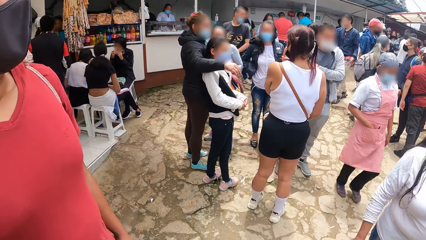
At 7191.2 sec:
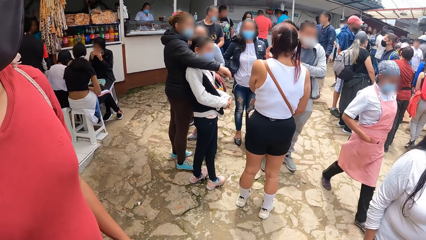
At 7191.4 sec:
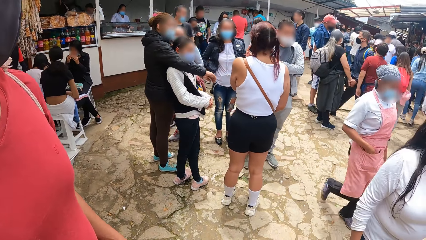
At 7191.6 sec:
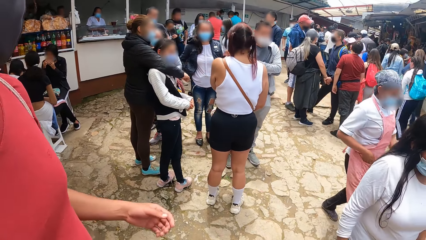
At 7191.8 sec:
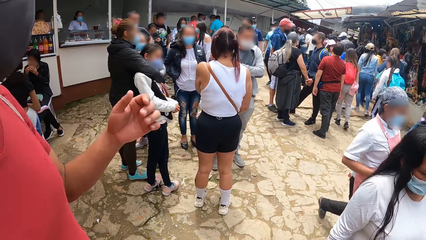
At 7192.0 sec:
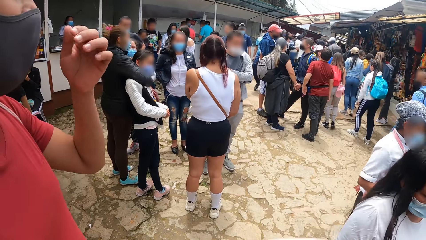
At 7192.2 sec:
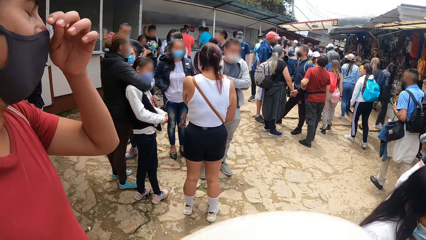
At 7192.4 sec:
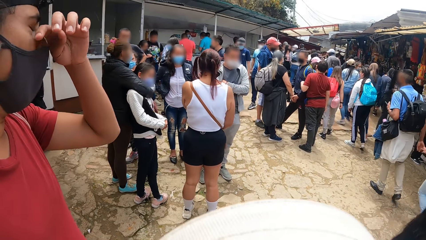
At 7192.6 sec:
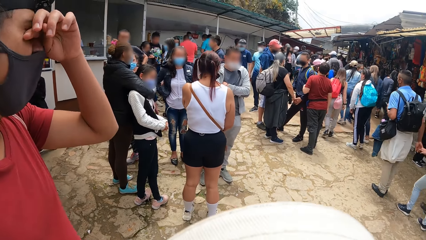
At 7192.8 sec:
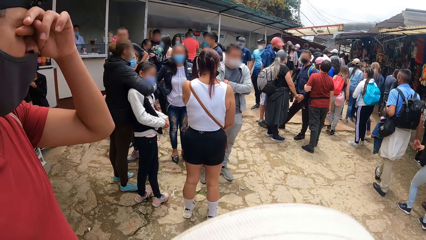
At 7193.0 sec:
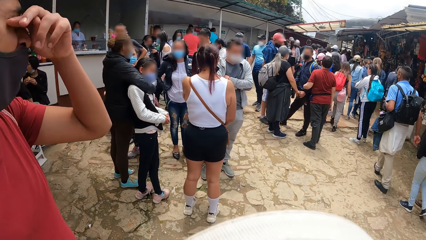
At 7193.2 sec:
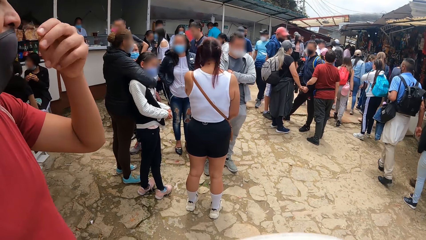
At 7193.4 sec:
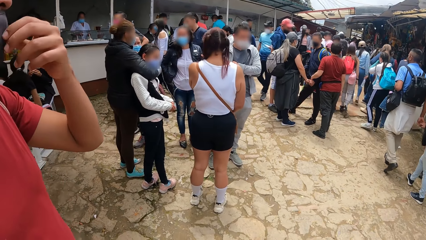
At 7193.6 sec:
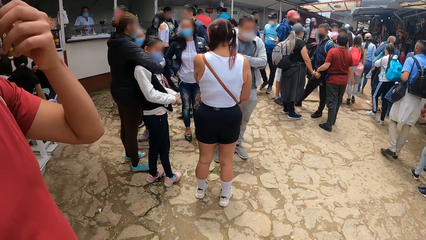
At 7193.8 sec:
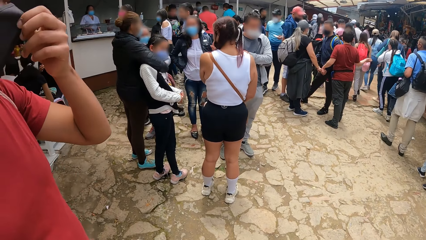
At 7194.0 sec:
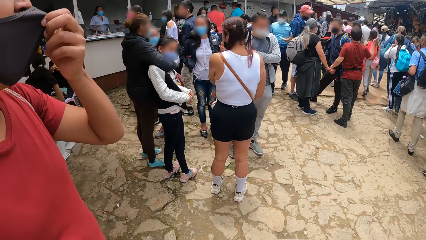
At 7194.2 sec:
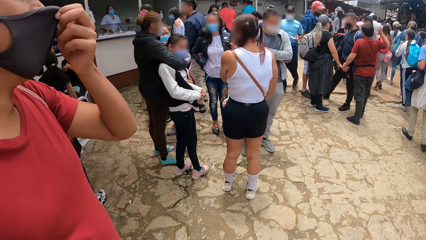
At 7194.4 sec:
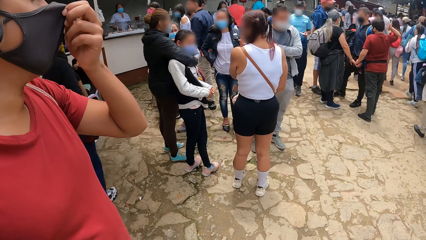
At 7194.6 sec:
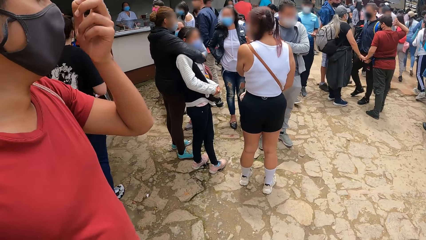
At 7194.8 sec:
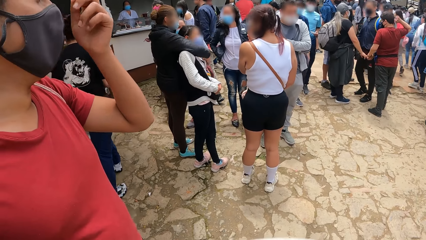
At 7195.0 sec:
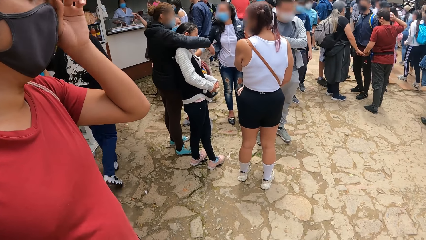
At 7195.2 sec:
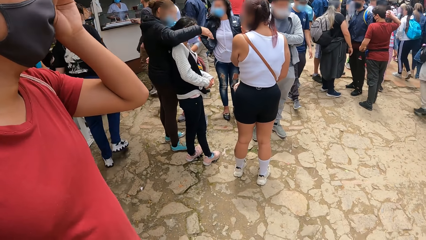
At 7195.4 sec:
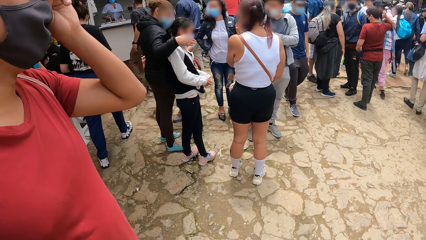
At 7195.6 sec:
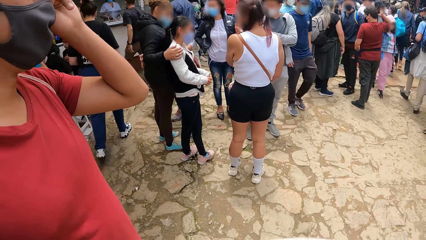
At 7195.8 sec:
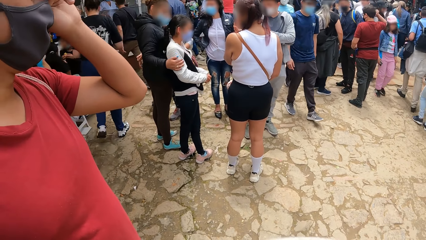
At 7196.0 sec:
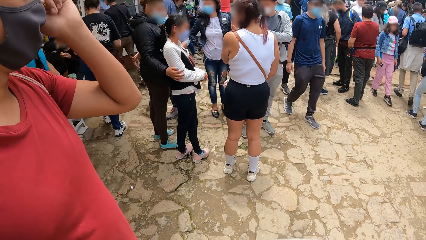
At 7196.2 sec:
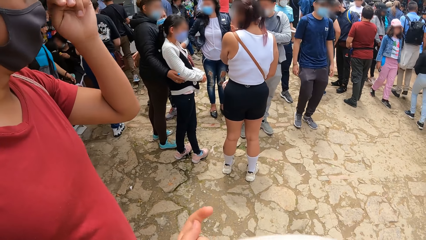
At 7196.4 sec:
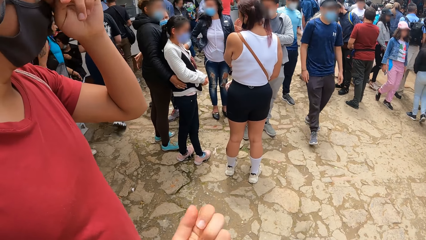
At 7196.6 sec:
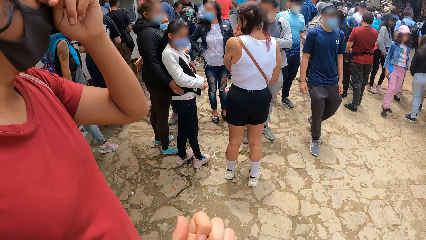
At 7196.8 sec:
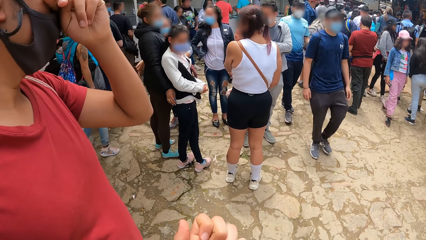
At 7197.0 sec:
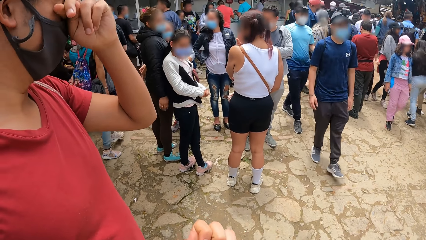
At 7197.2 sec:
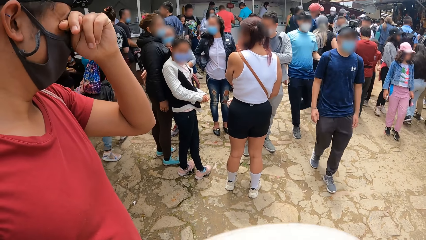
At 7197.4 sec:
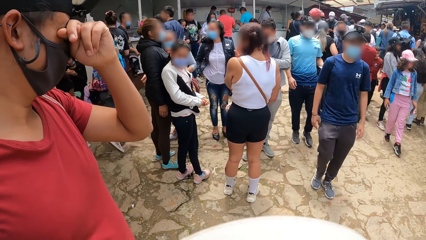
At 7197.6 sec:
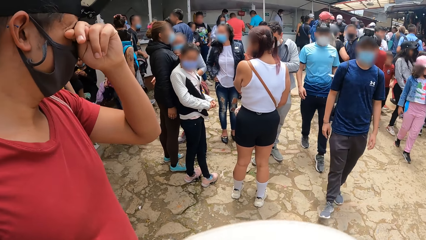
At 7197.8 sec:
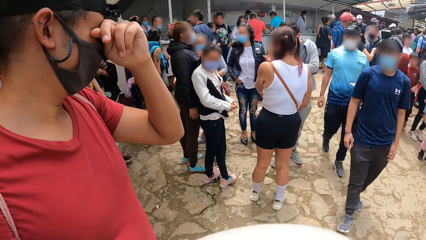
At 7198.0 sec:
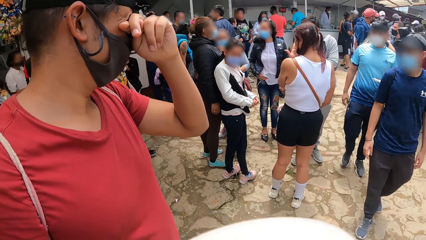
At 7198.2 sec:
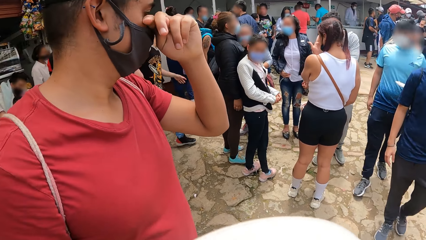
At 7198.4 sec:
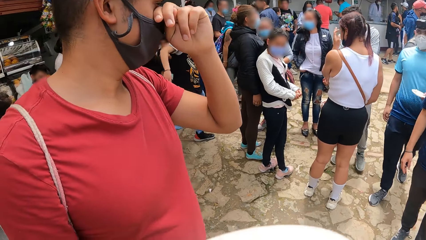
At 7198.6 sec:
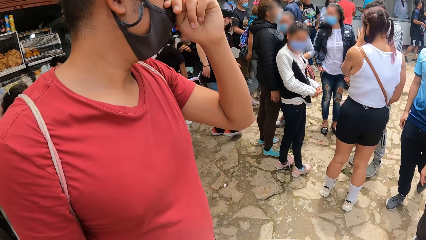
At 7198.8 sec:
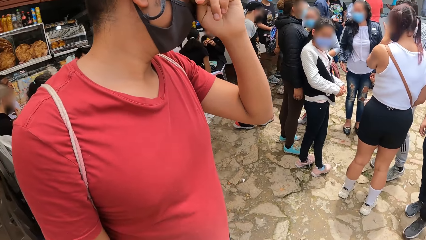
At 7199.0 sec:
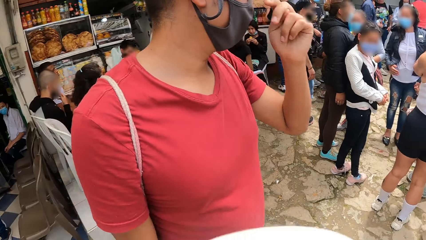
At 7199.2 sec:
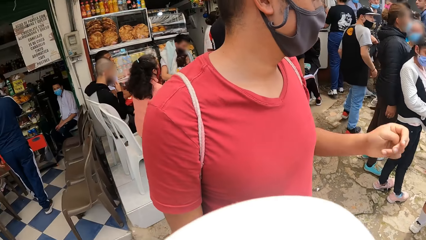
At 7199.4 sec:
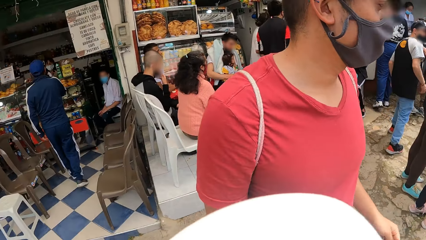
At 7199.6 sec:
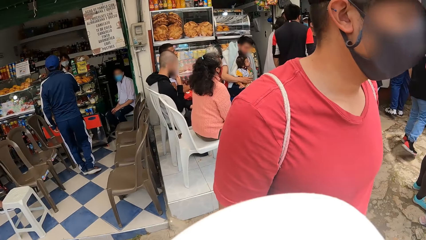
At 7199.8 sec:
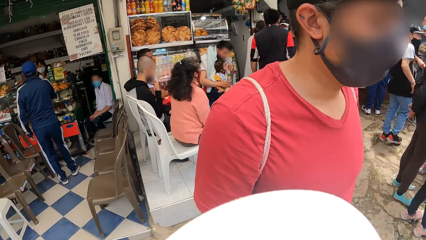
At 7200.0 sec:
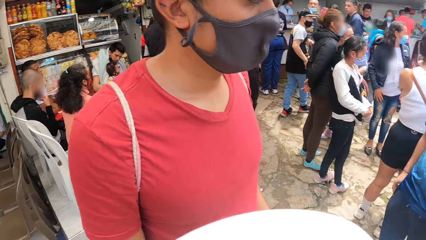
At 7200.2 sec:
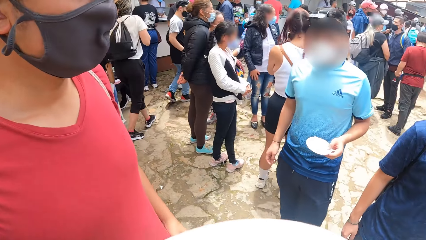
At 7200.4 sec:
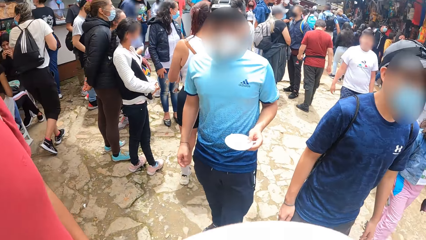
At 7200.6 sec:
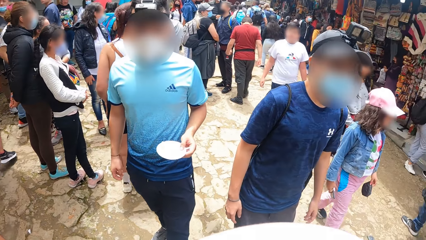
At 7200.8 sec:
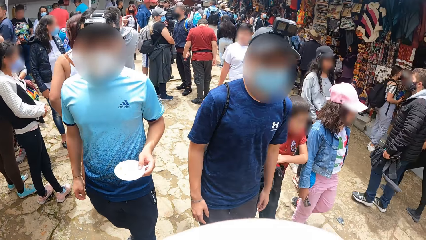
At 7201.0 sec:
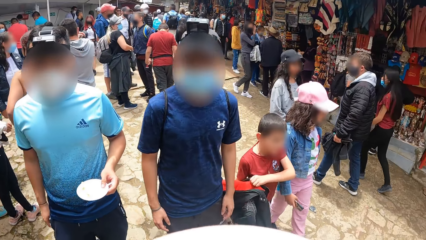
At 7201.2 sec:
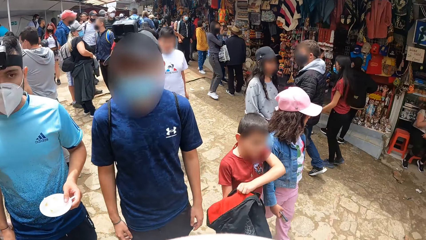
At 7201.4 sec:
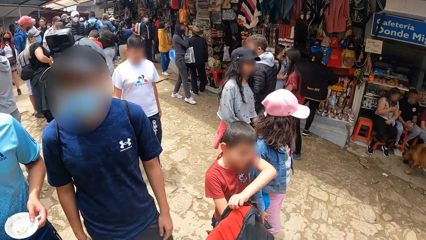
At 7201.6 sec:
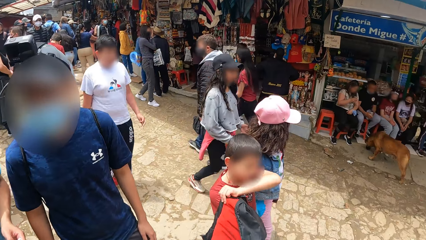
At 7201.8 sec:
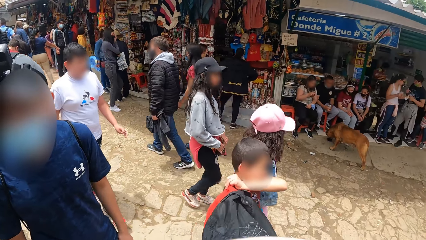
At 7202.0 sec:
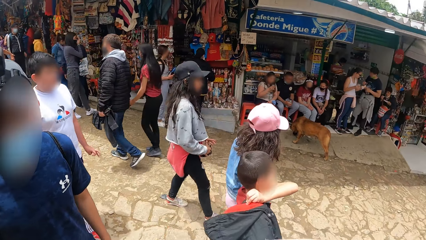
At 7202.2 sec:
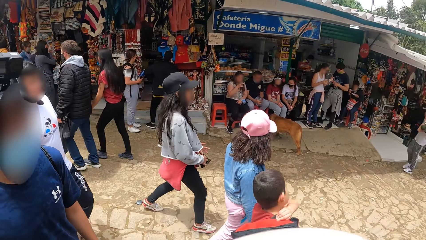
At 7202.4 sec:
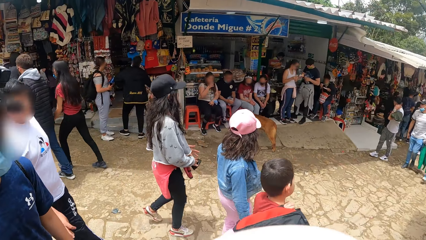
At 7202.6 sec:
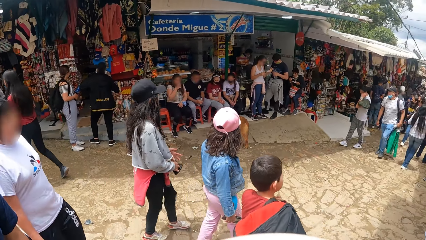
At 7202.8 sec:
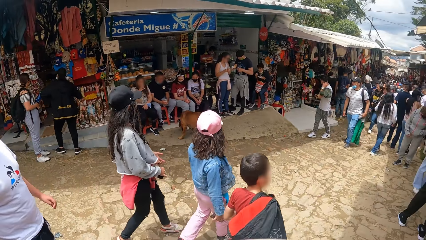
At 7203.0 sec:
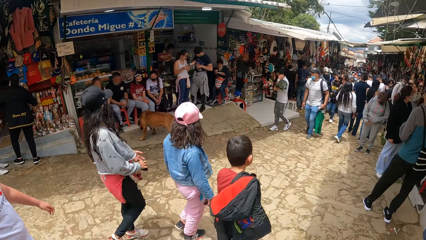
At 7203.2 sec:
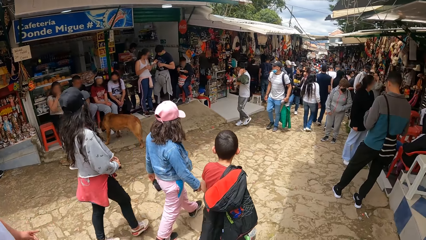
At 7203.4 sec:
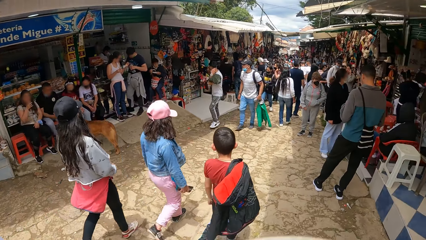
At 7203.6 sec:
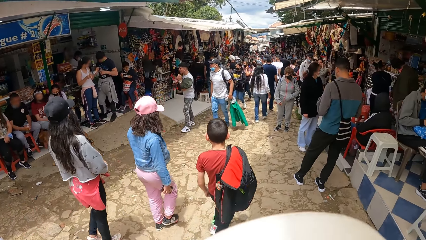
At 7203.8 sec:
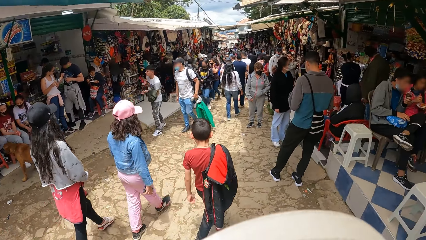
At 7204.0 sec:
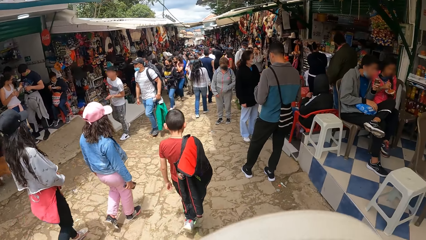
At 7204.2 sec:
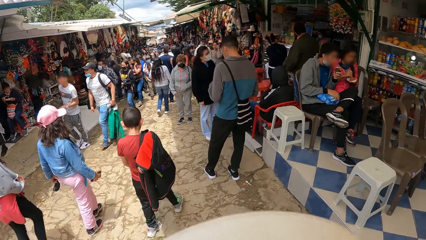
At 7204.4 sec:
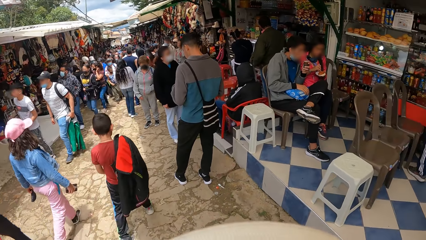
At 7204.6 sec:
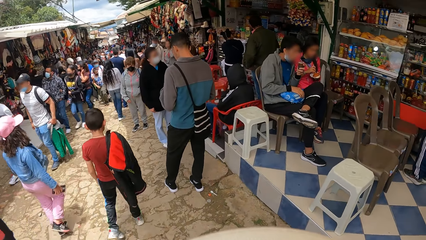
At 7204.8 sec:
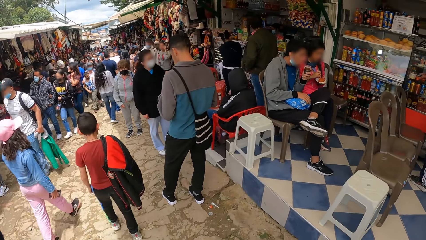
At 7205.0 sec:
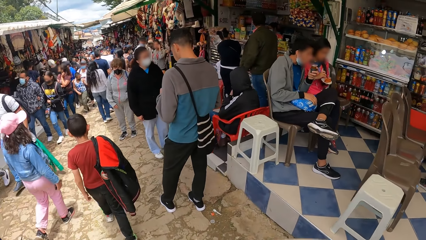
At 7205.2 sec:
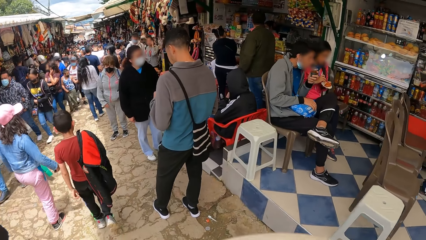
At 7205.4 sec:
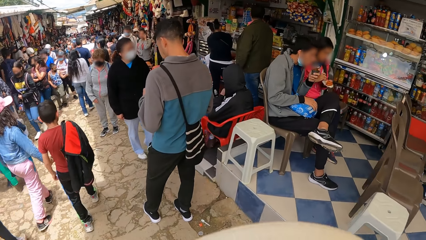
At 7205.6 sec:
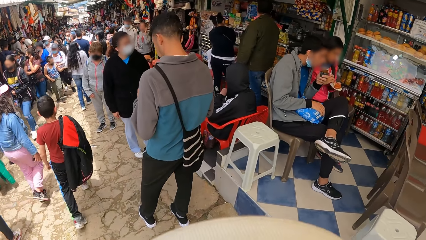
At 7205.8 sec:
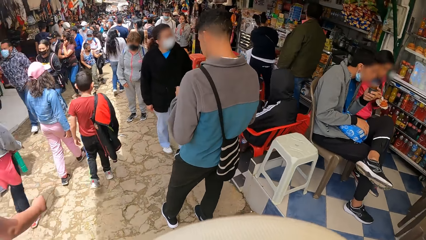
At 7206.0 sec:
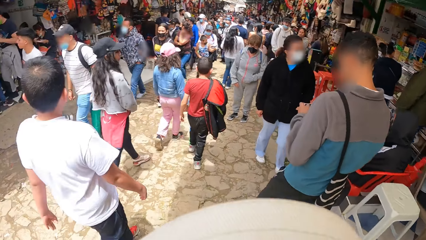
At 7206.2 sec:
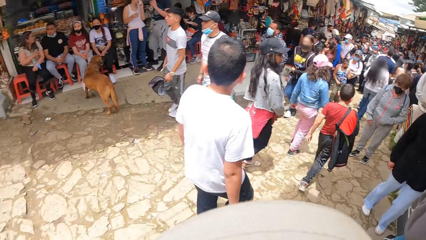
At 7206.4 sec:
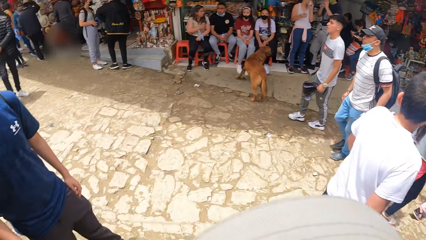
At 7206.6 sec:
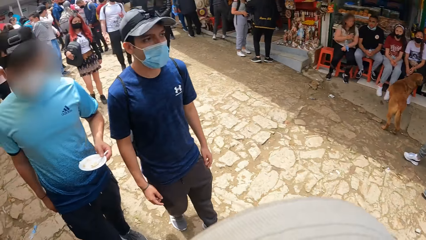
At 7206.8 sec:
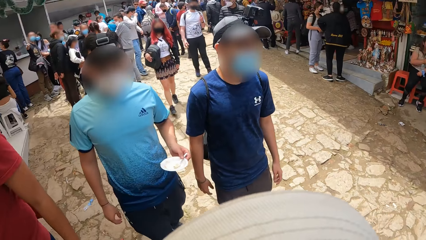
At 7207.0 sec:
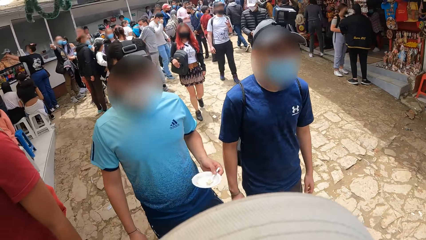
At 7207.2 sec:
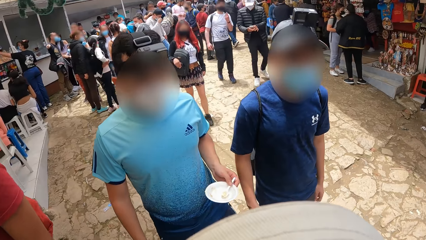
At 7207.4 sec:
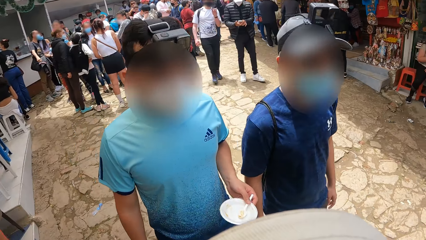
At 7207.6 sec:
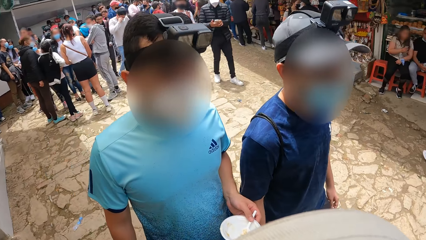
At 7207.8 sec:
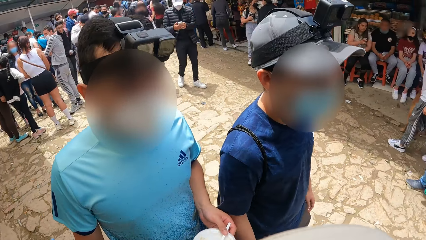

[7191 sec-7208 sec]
The man scratches his right eye with his left hand and wipes his eye with the left hand. He adjusts the facemask on his face with his left hand and scratches his left eye with his left hand. Another man and a third man walk towards the camera wearer and the first man. The camera wearer raises his left hand. The first man scratches his right eye with his left hand. The camera wearer walks forward with the third man, the first man, and the second man. He interacts with the third man, the first man, and the second man.
